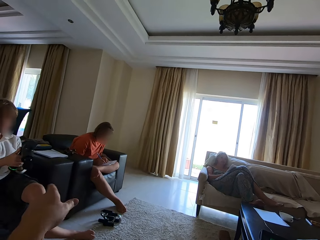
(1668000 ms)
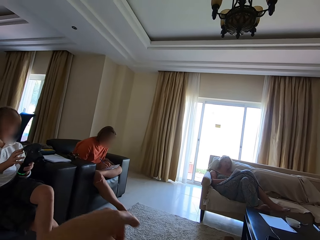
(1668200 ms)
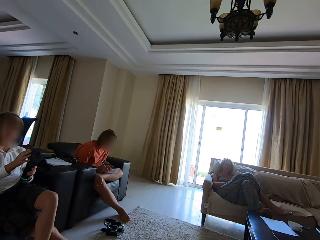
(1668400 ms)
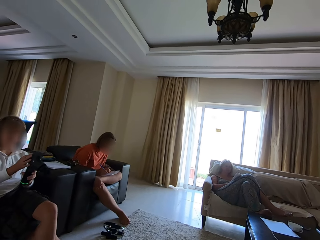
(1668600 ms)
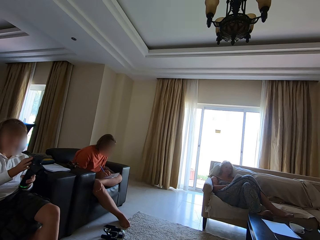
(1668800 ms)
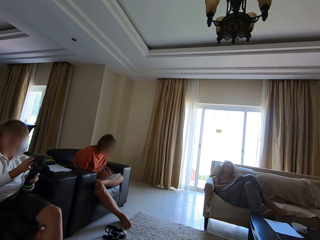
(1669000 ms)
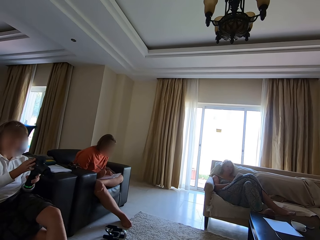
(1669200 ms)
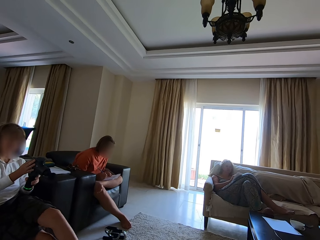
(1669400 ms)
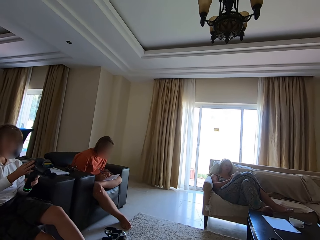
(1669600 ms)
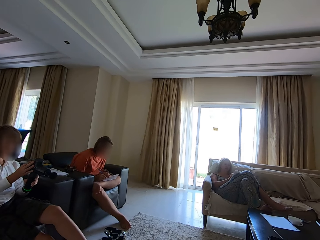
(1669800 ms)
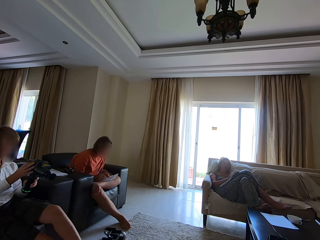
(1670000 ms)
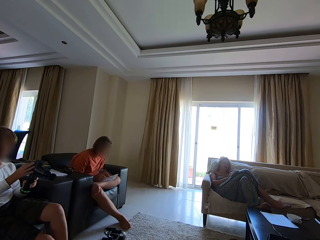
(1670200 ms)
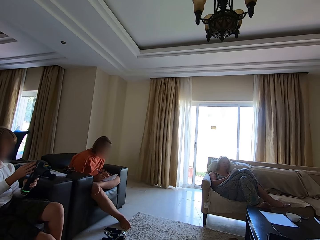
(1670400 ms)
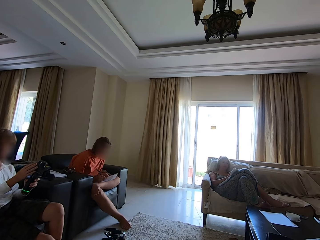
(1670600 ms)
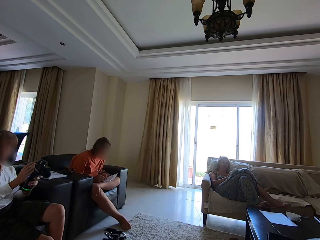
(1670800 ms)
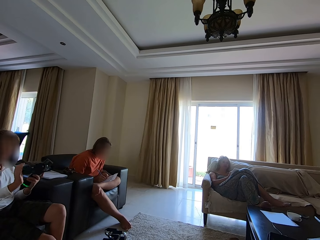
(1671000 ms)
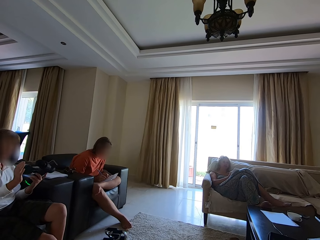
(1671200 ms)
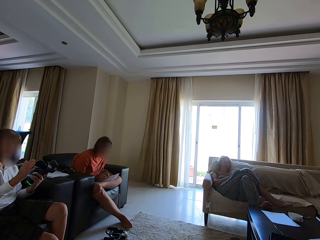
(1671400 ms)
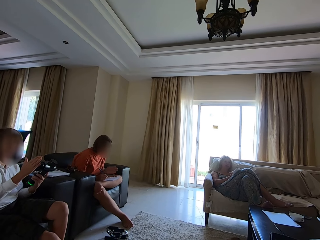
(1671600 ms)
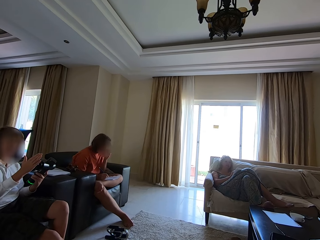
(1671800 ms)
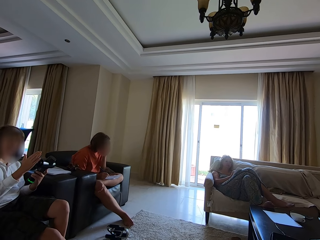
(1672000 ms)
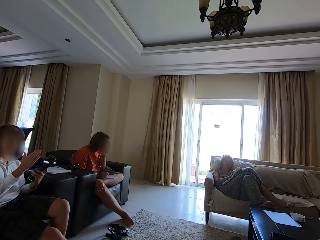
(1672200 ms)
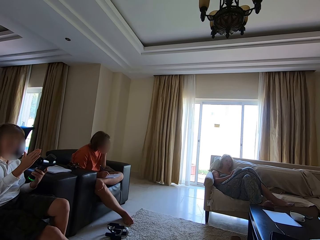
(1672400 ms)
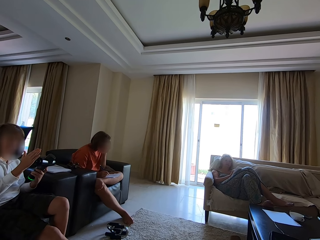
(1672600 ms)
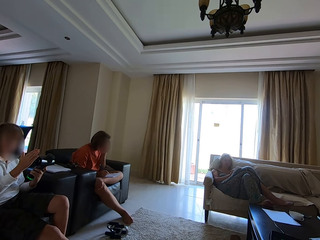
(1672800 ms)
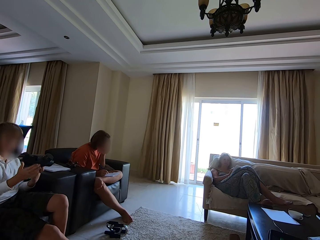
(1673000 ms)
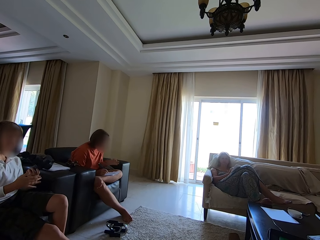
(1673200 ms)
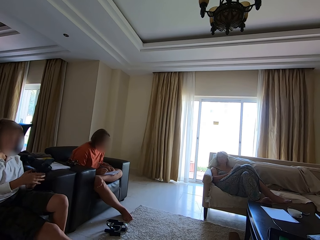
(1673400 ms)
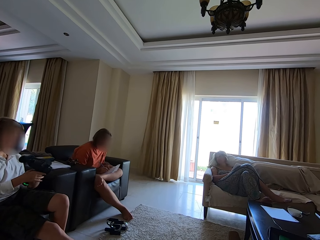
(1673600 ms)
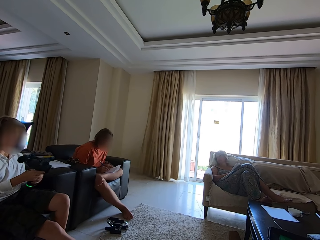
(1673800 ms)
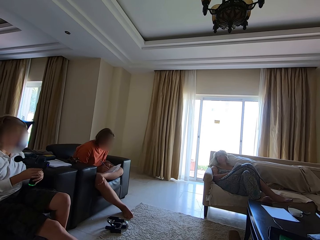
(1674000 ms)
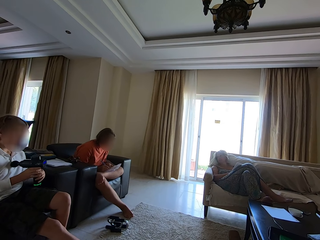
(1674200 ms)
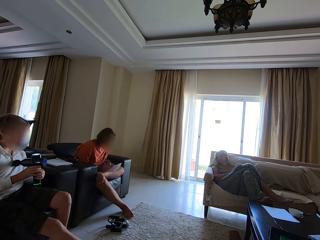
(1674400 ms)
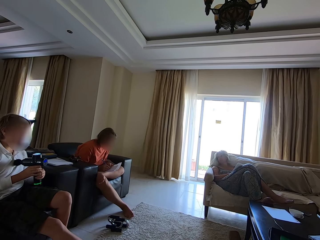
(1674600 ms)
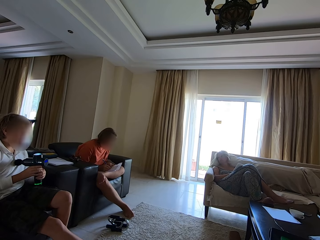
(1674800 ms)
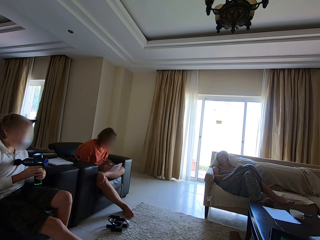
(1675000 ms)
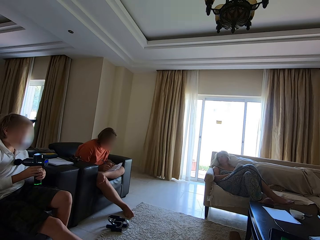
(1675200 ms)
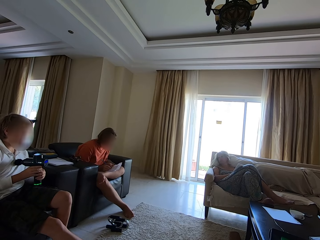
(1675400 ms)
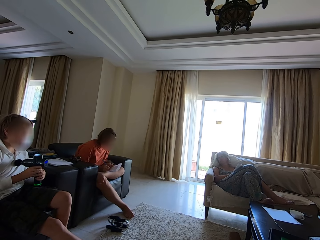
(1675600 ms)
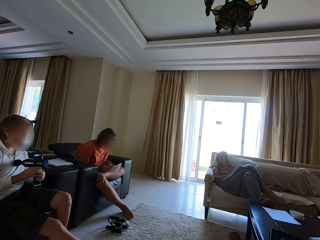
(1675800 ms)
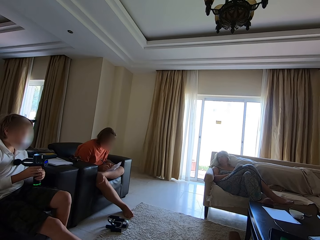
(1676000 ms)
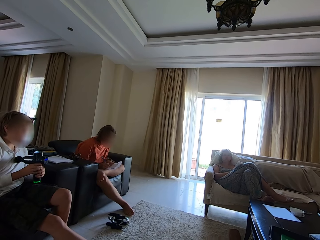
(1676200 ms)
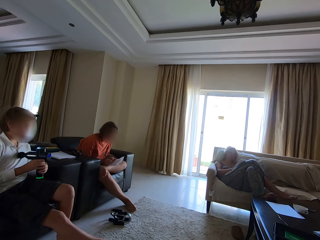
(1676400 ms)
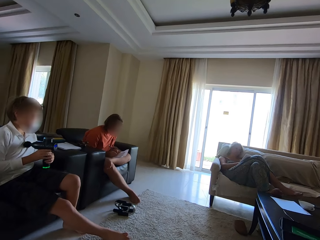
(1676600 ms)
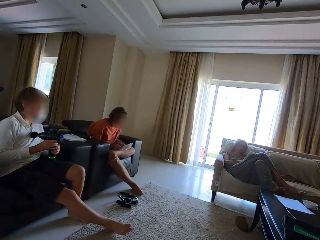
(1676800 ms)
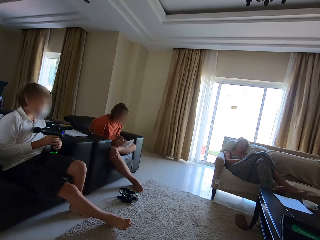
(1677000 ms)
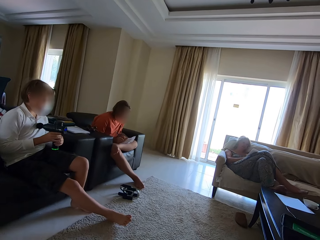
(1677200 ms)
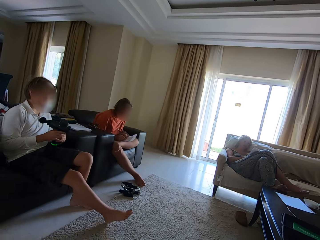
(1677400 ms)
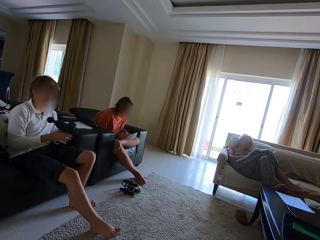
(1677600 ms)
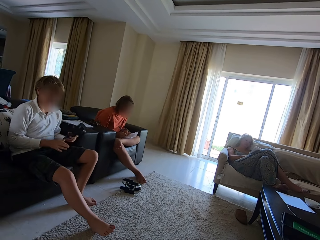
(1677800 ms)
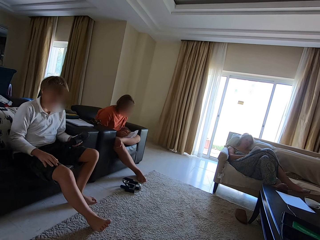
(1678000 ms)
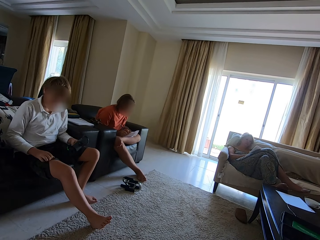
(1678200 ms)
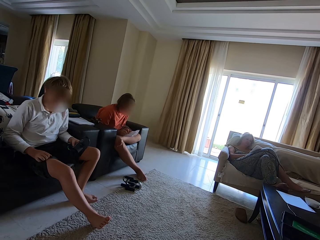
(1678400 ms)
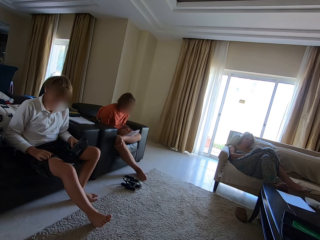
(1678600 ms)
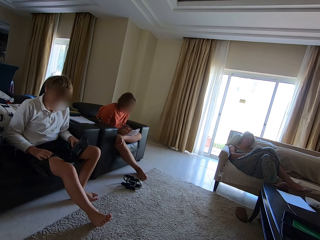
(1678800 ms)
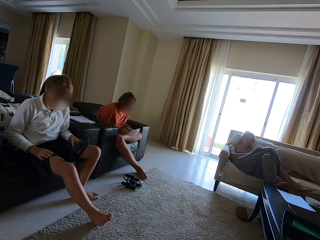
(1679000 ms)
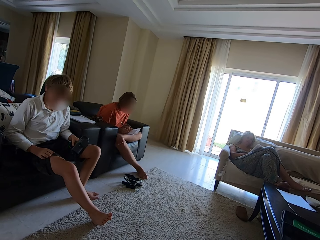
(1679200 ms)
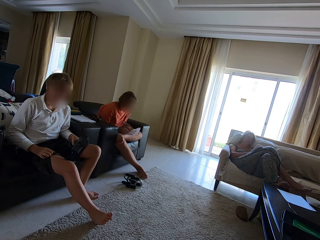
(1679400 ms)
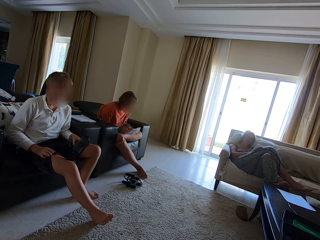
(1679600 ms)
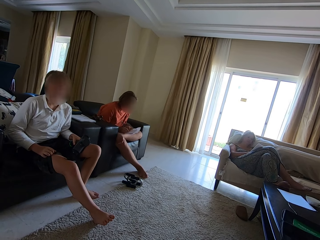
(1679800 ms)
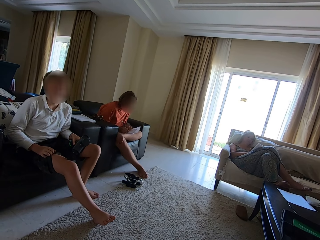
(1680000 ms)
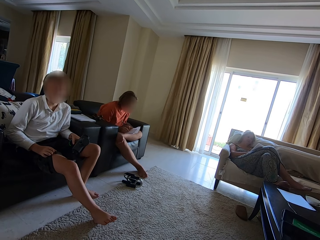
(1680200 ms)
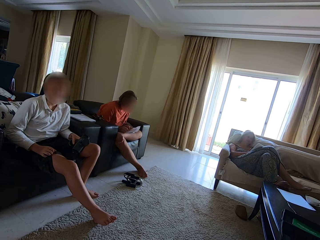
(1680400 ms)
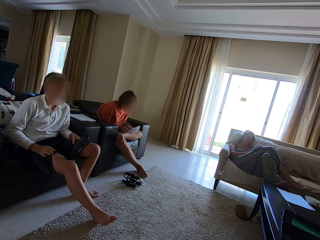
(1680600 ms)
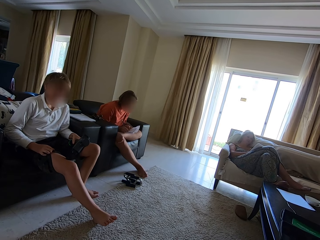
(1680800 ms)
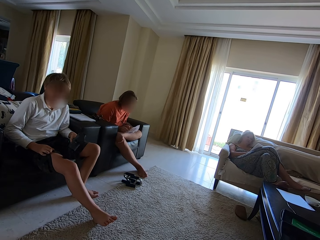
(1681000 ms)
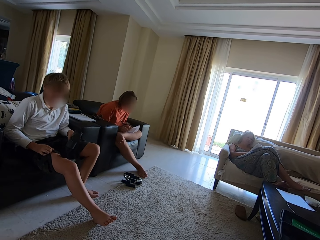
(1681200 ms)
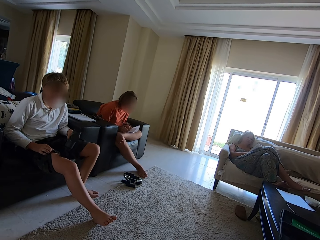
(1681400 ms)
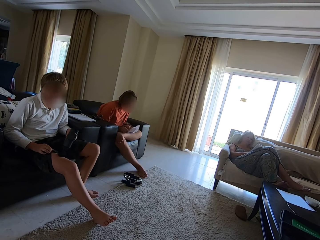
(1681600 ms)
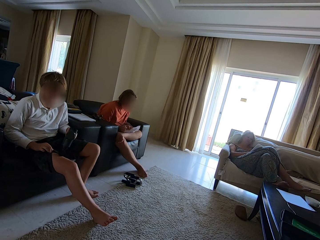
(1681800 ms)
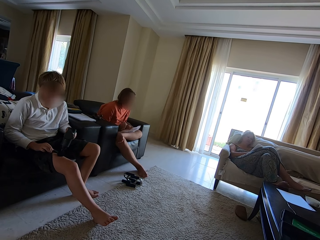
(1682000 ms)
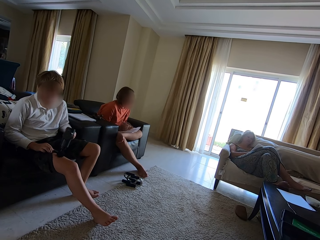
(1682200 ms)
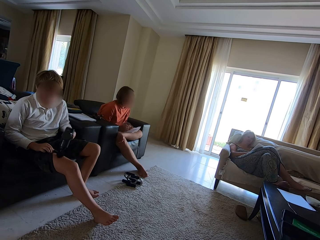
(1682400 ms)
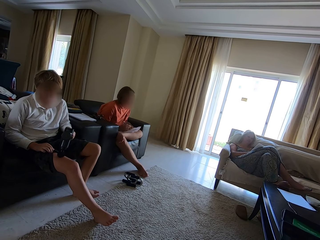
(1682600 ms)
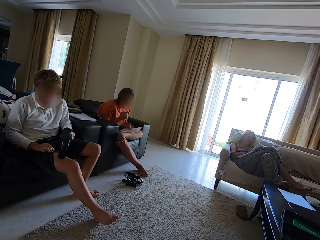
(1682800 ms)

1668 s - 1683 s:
A man sits on the sofa. The camera wearer talks to the man. Another person talks. The man blows the body with a blowing machine.

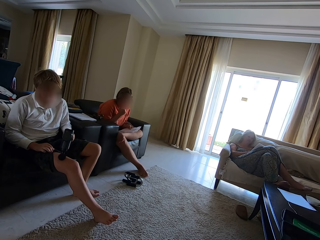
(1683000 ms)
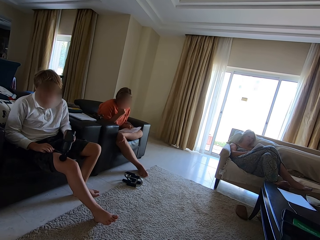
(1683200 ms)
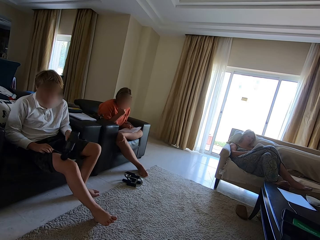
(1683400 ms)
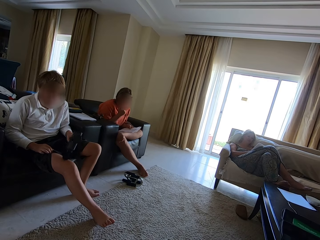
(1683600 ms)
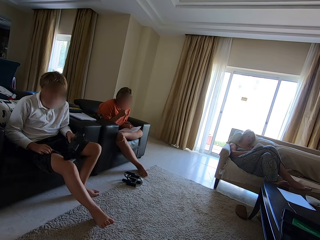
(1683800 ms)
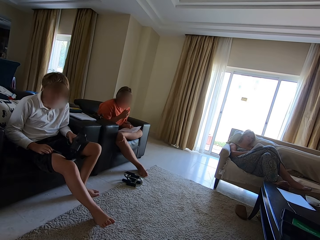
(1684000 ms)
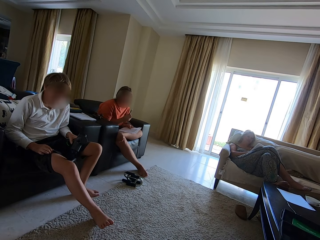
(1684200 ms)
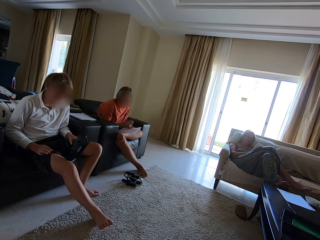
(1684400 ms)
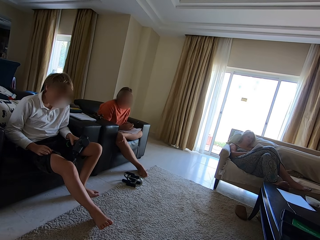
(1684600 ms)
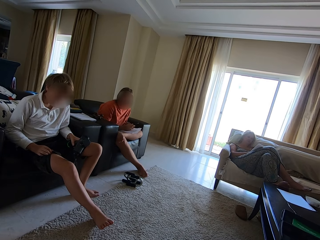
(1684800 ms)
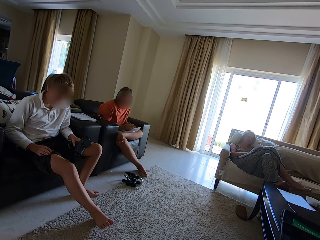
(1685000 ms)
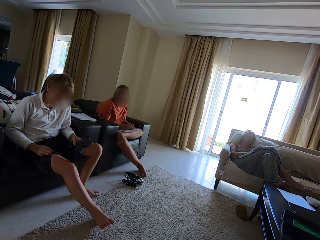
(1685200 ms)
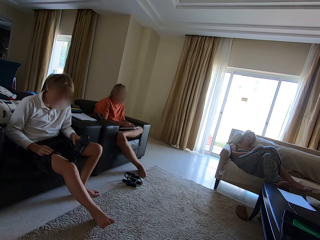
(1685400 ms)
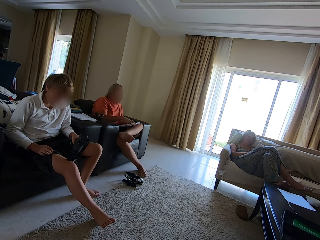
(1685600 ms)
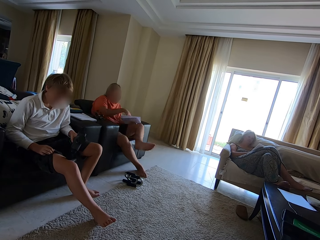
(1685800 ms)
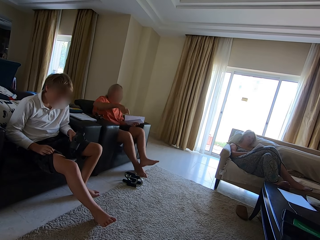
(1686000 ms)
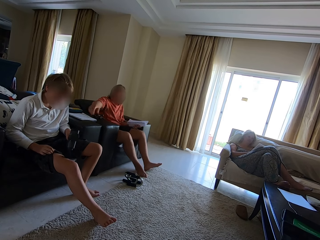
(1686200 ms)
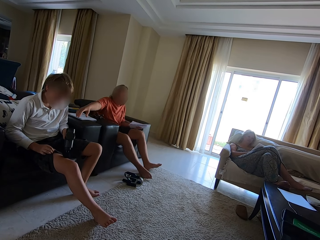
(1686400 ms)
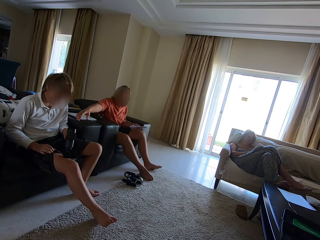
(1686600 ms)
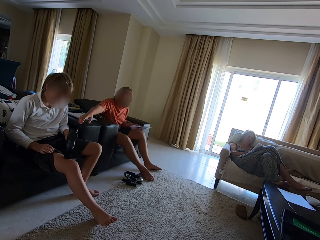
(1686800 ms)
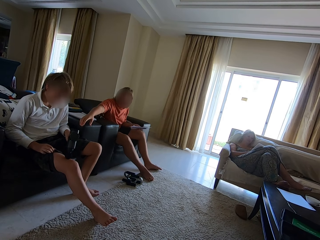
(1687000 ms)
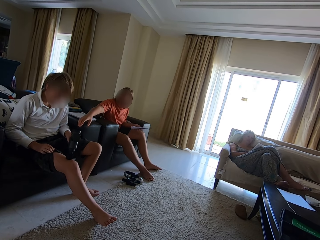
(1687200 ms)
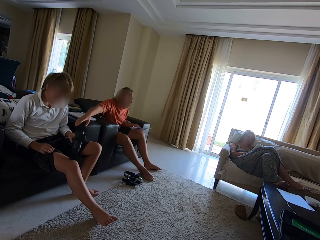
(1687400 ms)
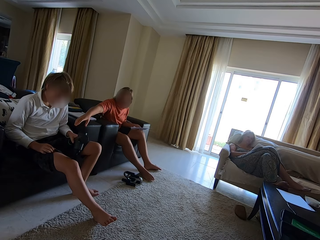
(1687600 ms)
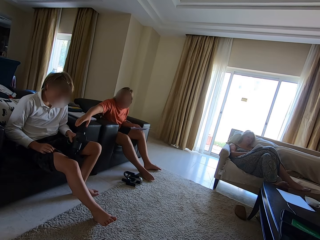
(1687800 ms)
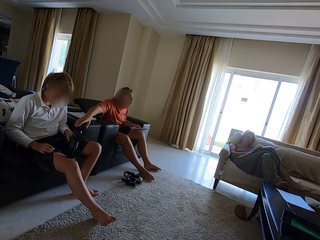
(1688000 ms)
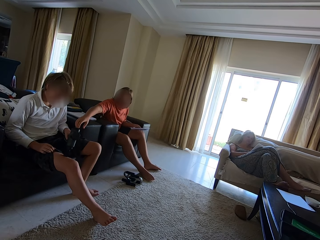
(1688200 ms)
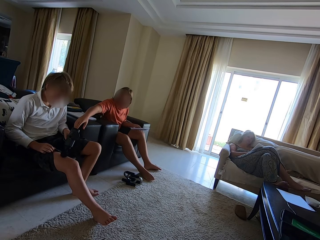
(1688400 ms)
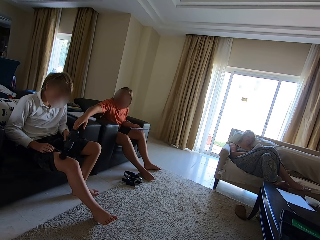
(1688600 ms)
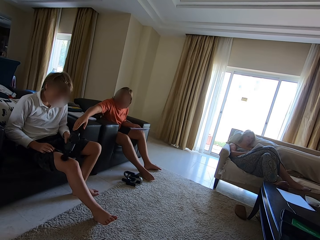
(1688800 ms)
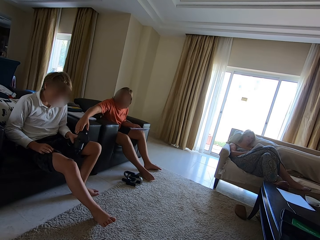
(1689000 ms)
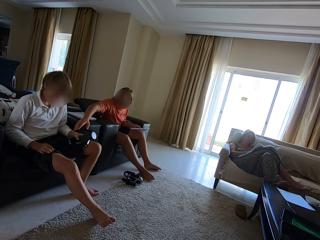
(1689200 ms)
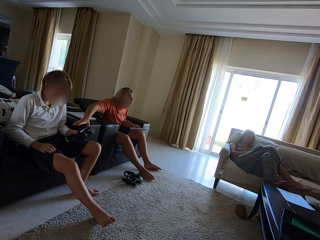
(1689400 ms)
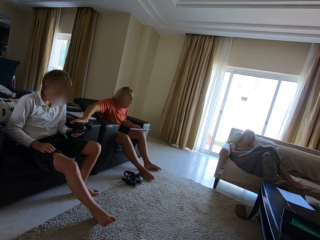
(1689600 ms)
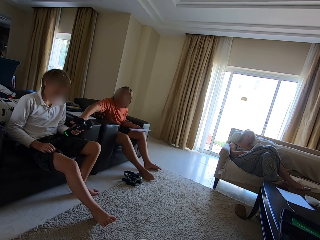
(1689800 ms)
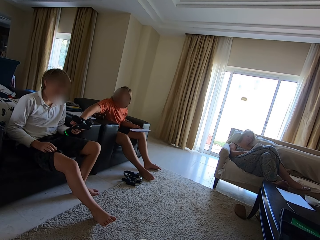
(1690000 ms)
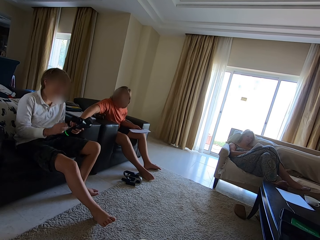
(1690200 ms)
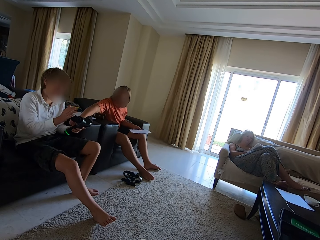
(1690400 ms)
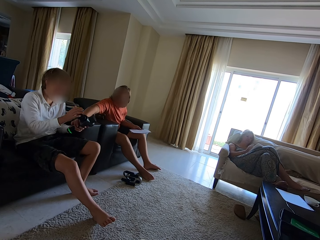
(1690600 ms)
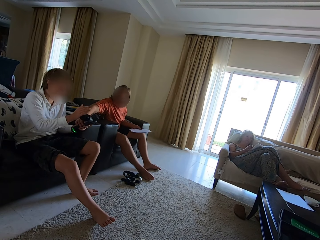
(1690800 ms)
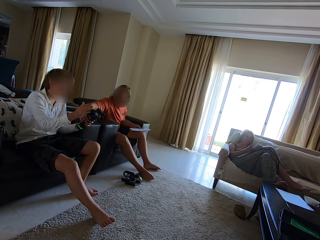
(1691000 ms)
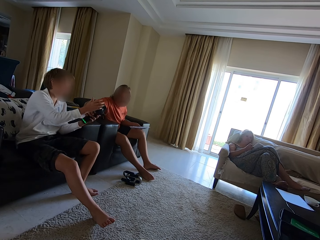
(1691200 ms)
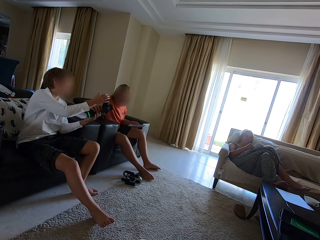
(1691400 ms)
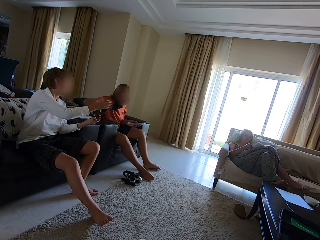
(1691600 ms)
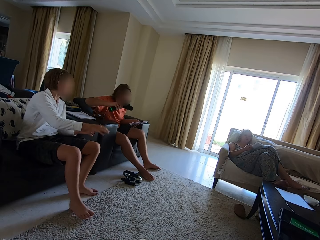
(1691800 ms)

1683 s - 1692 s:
A person takes a blowing machine from a man.
